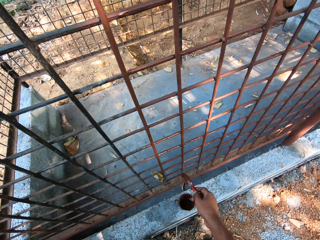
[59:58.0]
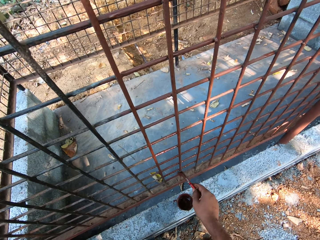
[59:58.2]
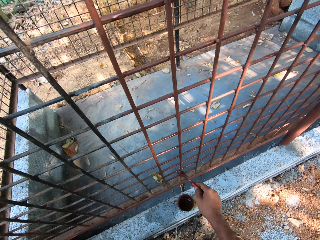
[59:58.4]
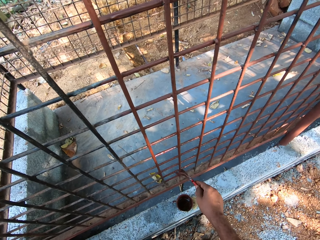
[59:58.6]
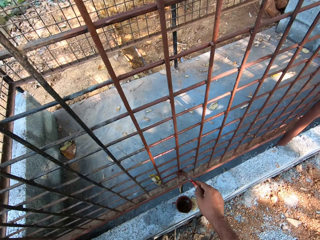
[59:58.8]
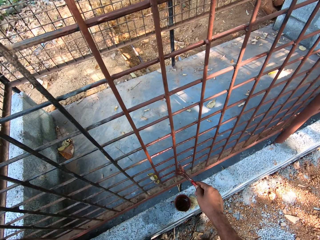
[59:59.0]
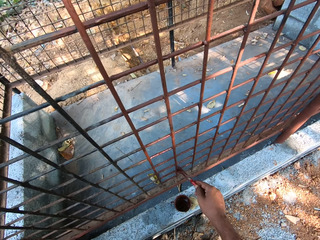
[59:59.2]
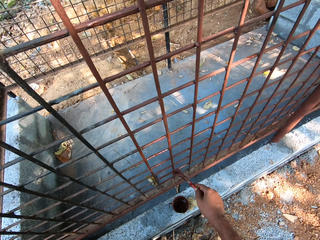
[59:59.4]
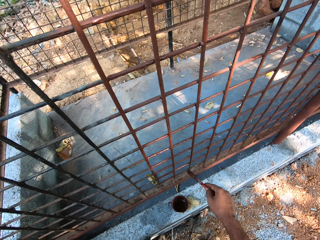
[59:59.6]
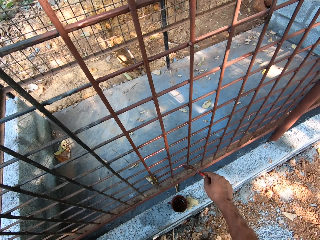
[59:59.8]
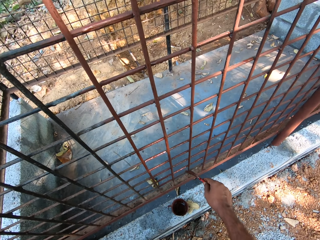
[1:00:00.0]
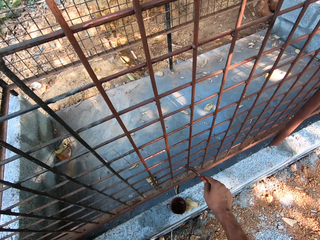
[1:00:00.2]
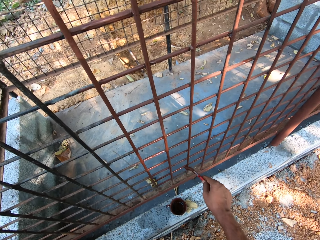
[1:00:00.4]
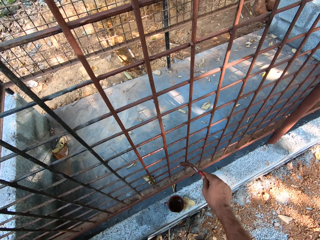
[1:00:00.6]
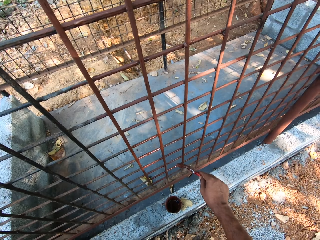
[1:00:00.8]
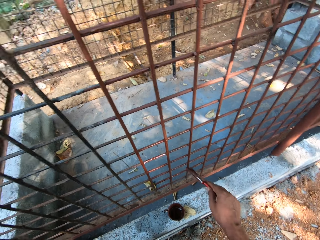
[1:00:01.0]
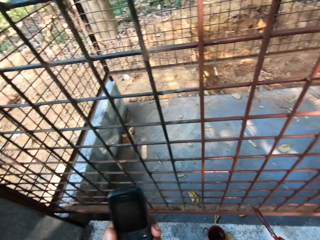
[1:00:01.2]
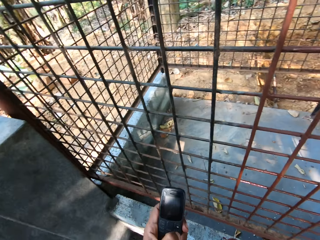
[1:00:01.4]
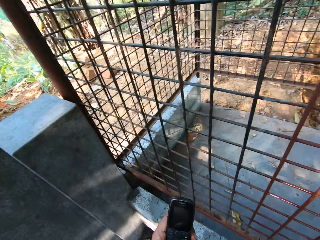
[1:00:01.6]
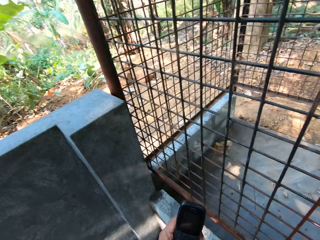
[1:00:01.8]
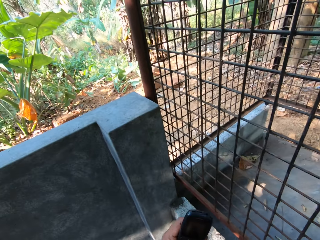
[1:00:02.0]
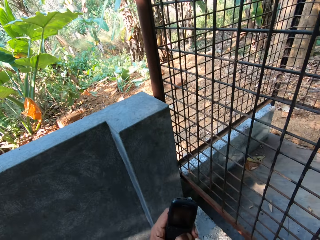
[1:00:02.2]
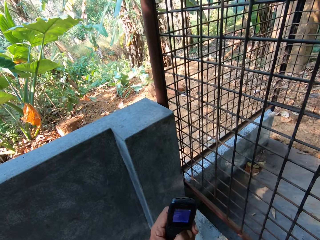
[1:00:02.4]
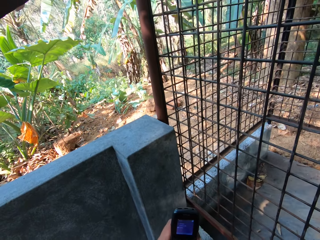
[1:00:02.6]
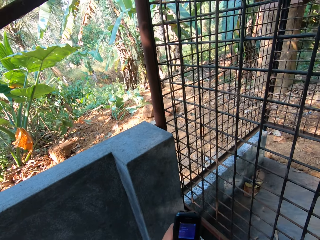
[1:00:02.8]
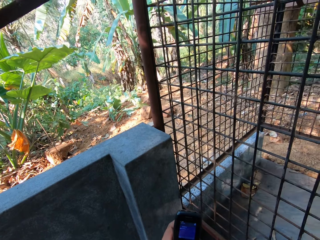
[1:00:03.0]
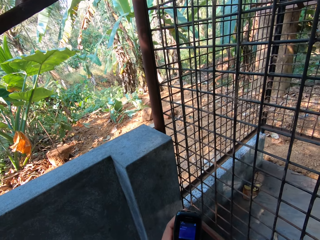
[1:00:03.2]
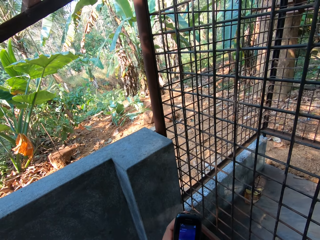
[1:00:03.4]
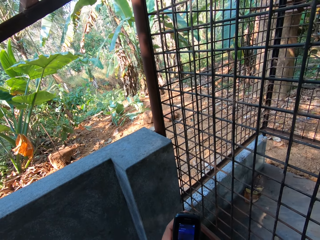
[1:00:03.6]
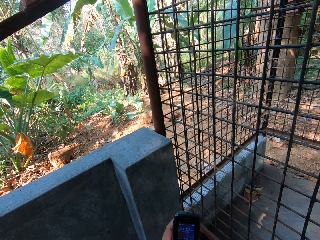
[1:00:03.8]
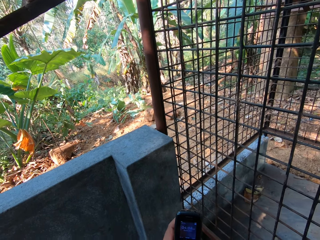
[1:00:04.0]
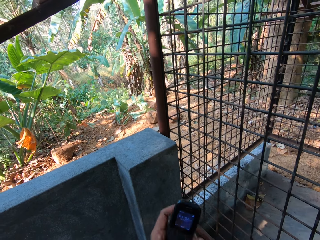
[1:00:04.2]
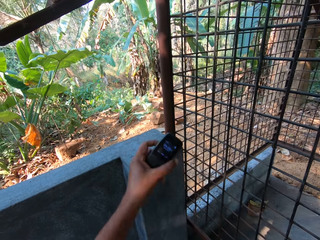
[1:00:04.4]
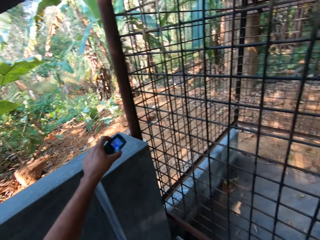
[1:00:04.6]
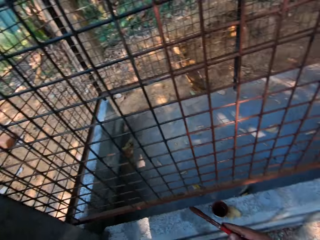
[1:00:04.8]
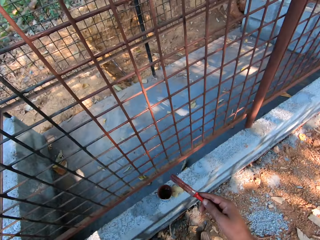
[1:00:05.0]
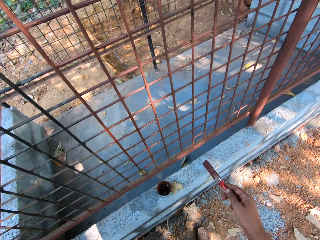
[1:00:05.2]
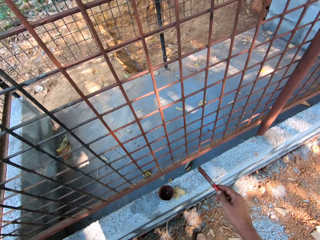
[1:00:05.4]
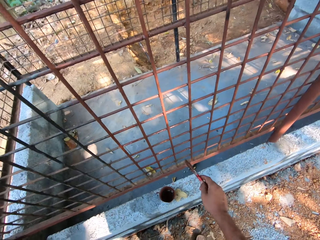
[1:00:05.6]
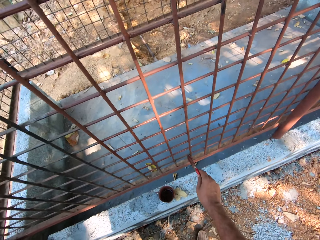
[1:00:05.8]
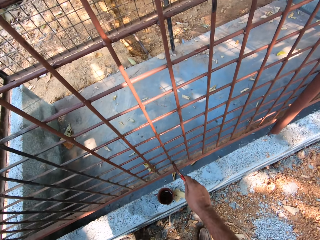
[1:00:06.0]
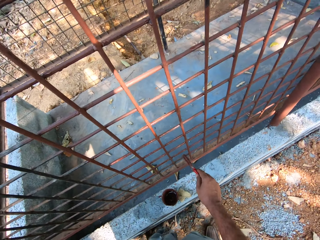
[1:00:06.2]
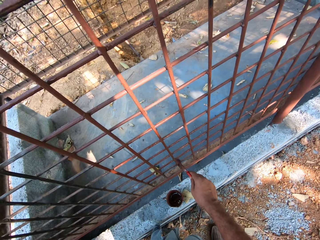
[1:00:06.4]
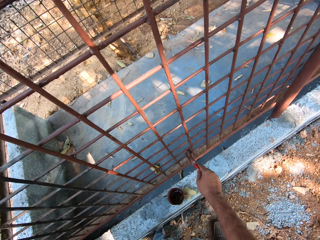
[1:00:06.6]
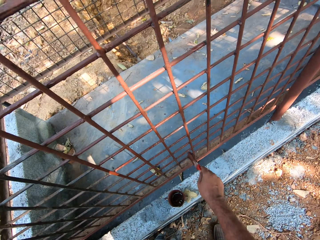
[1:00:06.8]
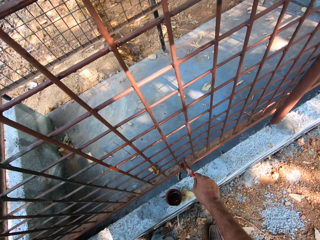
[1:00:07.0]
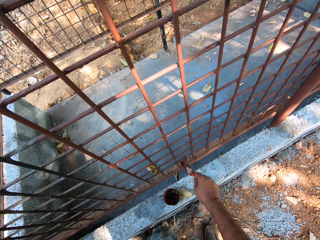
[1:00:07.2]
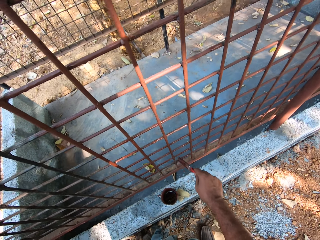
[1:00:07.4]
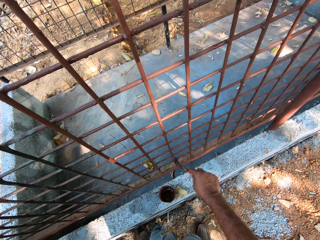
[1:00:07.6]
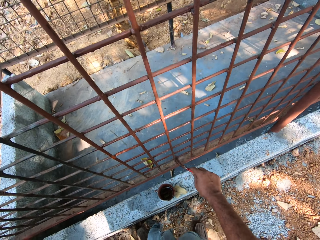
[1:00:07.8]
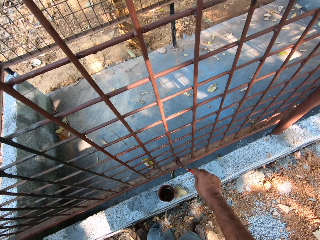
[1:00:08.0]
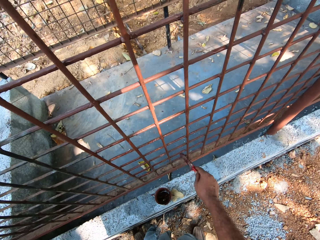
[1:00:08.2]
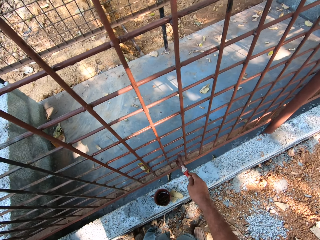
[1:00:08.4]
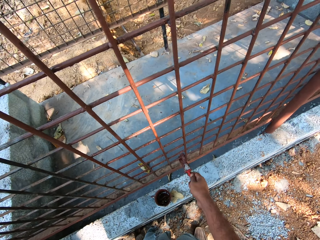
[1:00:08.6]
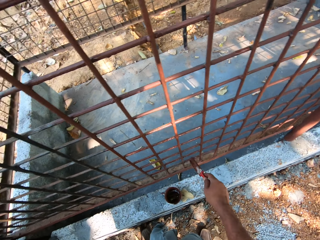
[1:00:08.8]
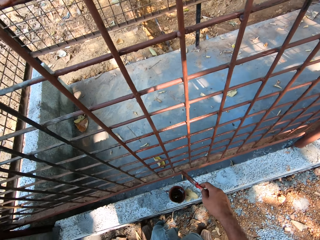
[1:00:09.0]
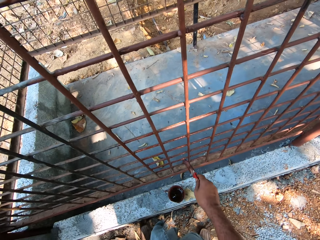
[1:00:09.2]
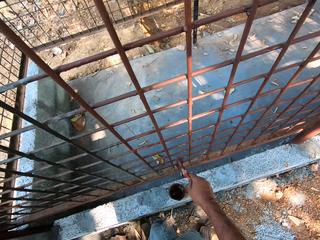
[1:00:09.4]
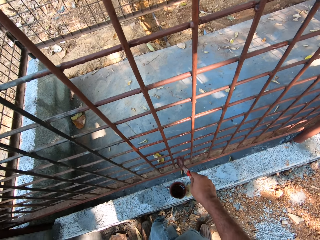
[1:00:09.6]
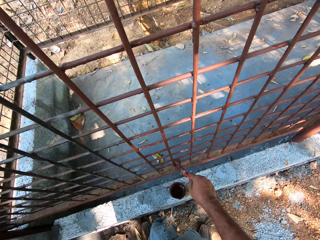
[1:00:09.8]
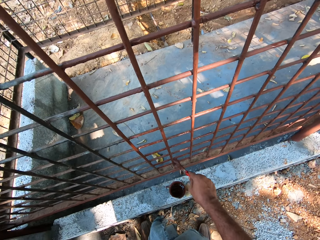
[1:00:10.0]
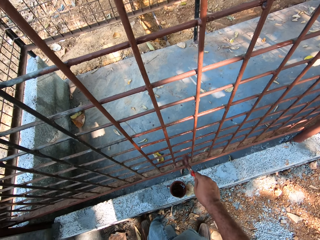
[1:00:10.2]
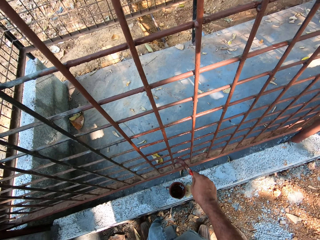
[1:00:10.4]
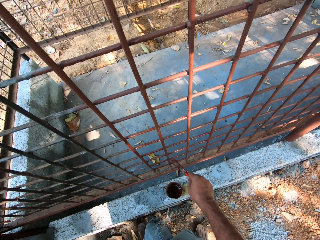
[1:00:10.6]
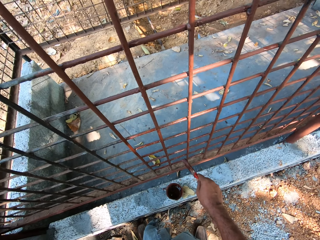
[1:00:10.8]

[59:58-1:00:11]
The camera wearer operates the phone with his left hand. He drops the phone on a wall with his left hand. He paints the cage with the paintbrush in his right hand.

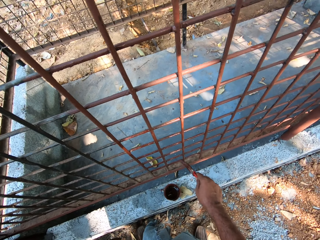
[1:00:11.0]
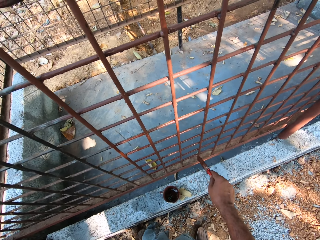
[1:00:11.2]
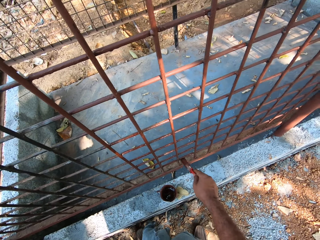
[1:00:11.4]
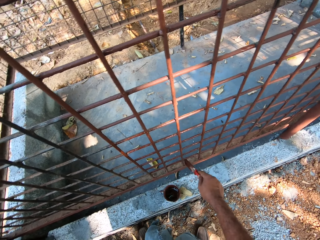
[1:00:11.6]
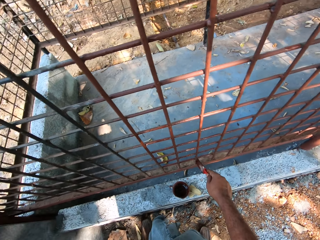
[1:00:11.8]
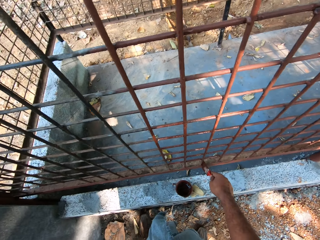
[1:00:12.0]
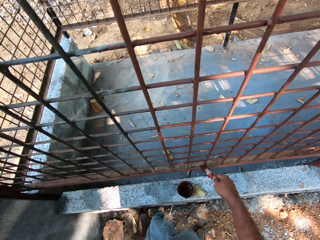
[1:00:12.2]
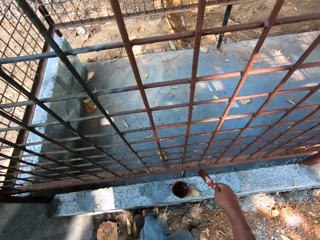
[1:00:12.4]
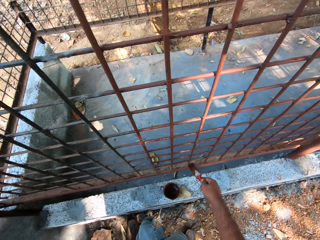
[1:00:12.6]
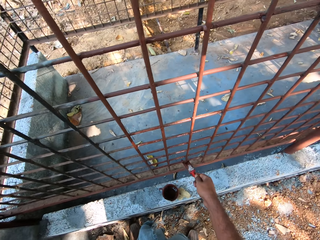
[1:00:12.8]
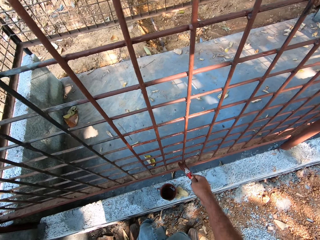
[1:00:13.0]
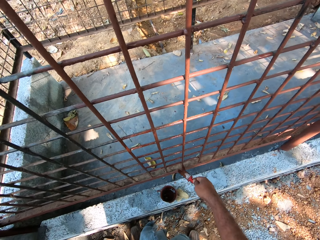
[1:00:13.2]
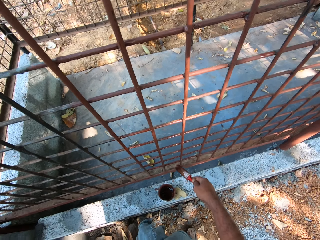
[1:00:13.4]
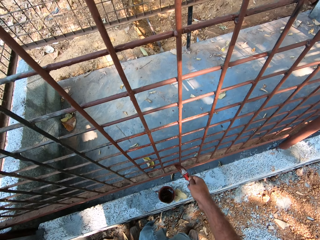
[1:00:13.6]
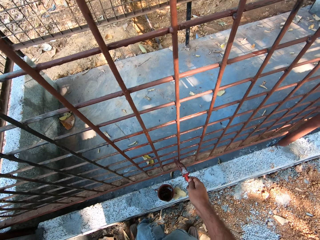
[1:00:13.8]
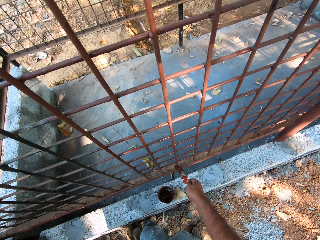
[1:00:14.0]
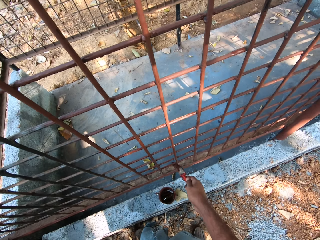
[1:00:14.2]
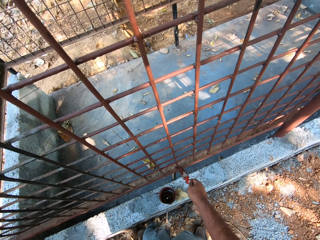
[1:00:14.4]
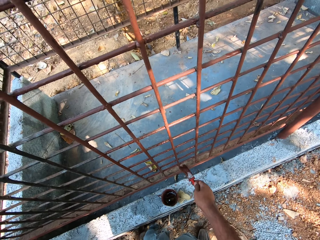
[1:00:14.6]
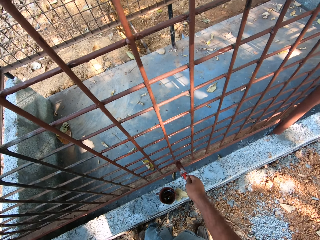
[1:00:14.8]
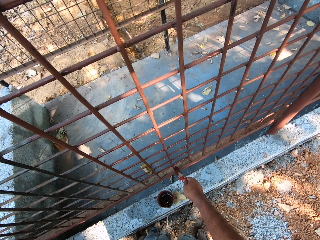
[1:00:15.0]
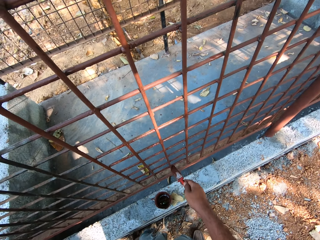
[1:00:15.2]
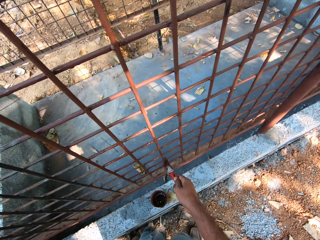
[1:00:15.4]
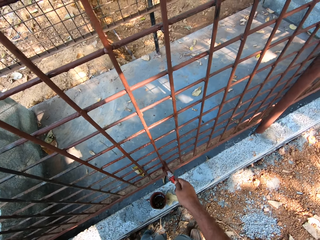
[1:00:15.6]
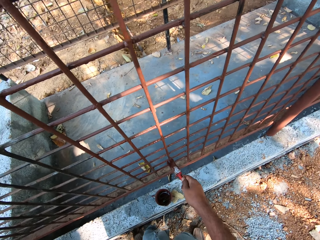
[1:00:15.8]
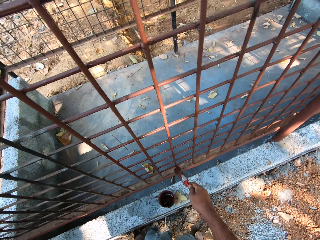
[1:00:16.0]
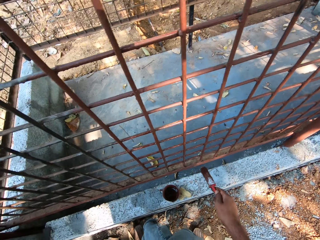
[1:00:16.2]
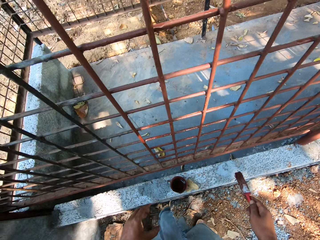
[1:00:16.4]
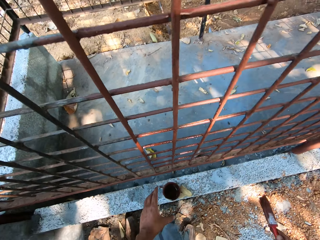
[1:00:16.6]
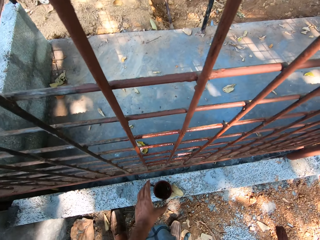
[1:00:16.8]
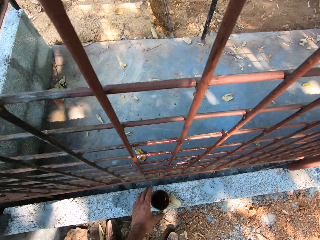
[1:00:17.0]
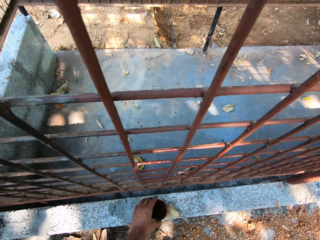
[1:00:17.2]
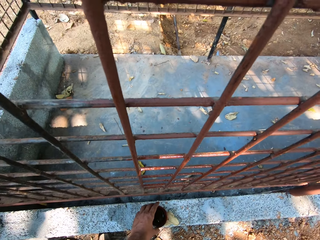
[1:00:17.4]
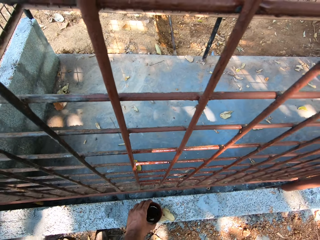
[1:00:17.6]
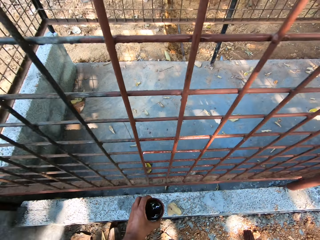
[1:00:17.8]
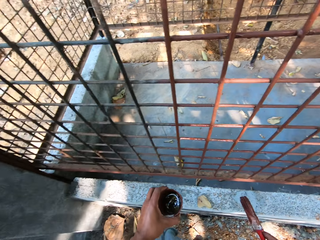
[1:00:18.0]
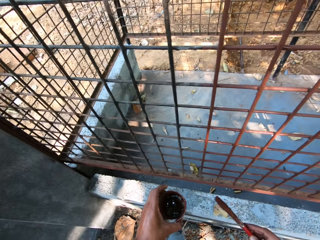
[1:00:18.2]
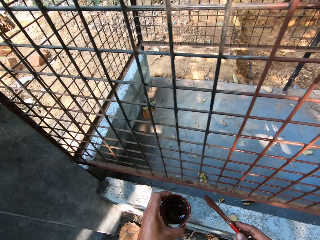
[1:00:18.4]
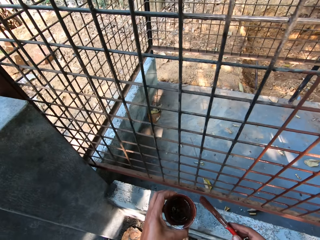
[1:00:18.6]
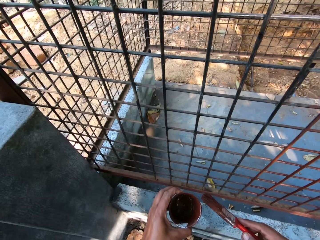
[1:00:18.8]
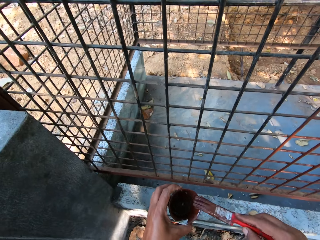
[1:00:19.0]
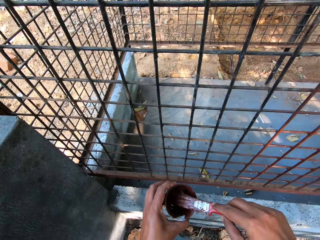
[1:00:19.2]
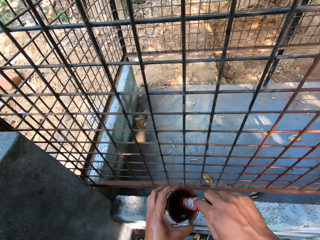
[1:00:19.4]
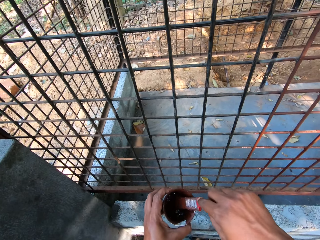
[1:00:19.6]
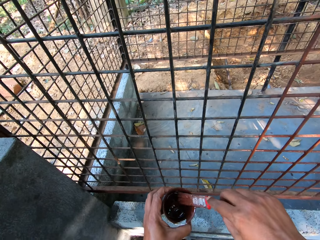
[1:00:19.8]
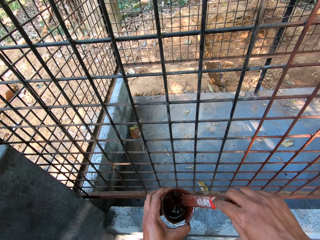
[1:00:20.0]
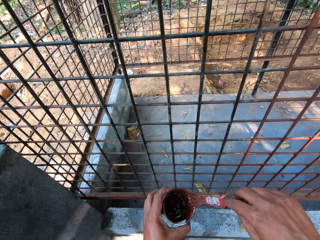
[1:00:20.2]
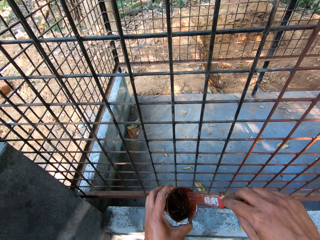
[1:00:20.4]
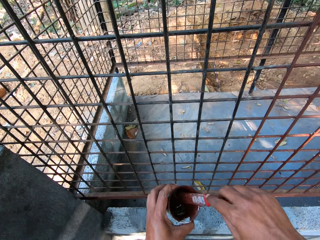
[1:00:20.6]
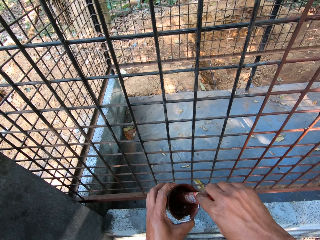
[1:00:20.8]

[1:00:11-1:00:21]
The camera wearer picks up the paint can from a pavement with his left hand. He dips the paintbrush in the paint can with his right hand.
